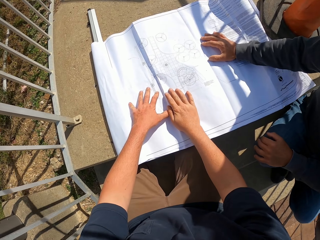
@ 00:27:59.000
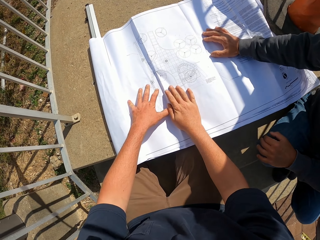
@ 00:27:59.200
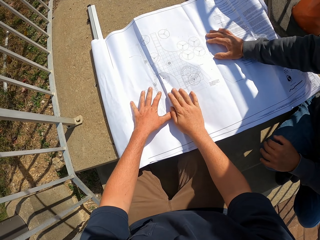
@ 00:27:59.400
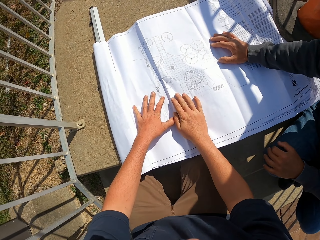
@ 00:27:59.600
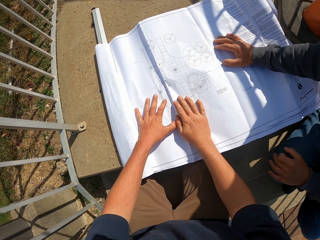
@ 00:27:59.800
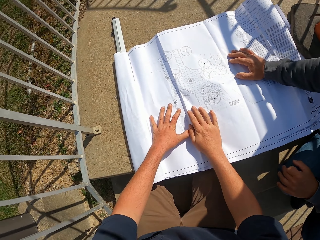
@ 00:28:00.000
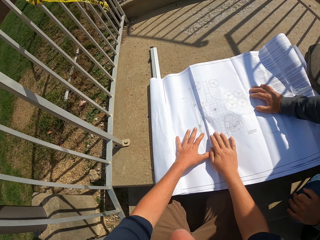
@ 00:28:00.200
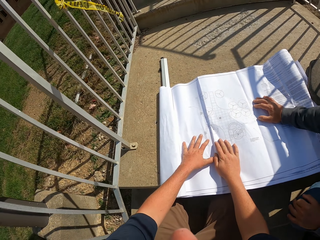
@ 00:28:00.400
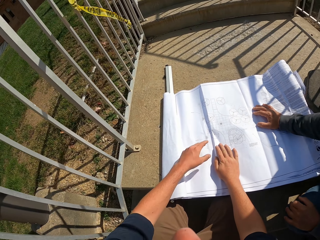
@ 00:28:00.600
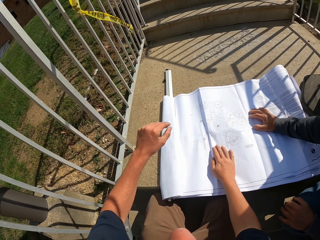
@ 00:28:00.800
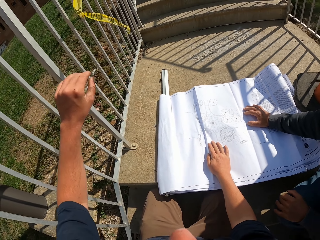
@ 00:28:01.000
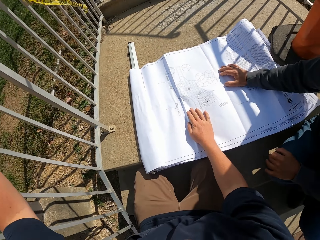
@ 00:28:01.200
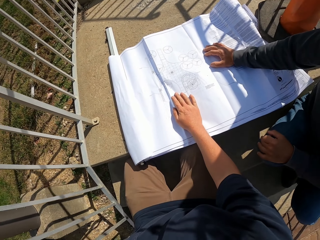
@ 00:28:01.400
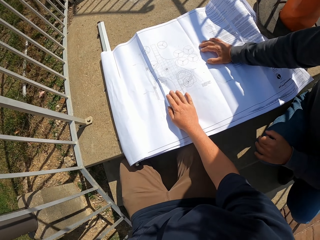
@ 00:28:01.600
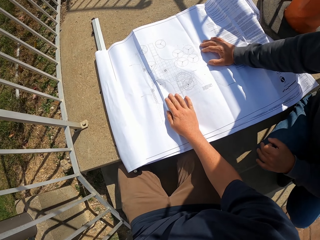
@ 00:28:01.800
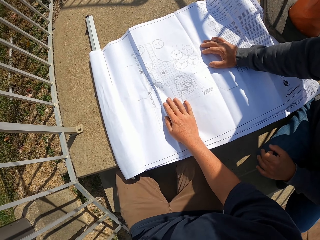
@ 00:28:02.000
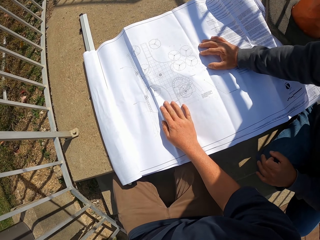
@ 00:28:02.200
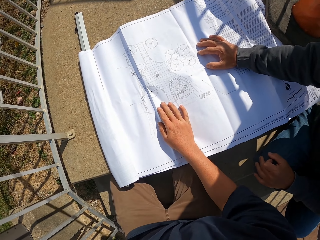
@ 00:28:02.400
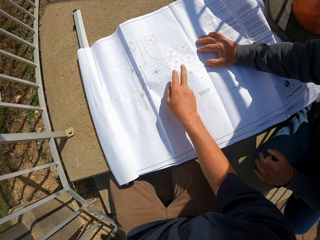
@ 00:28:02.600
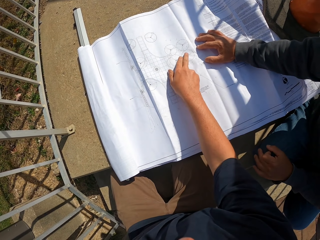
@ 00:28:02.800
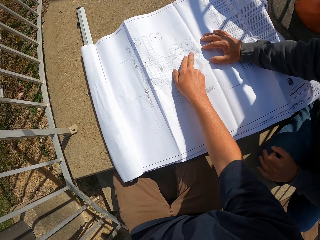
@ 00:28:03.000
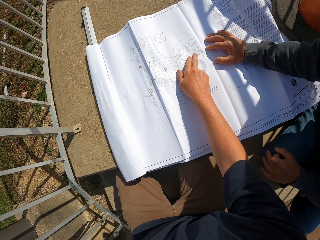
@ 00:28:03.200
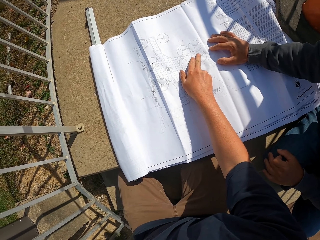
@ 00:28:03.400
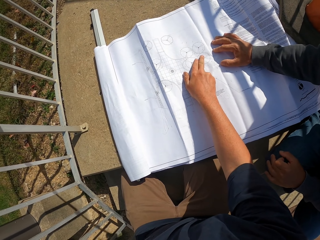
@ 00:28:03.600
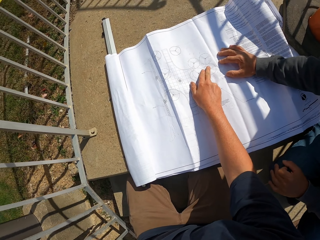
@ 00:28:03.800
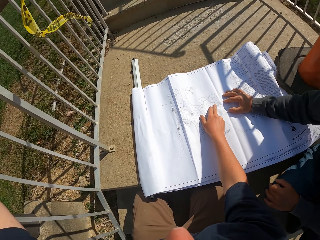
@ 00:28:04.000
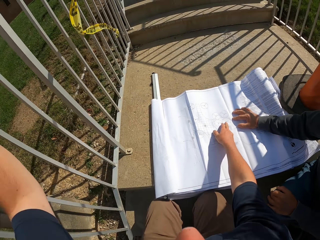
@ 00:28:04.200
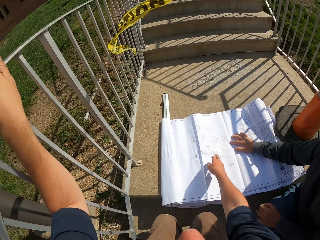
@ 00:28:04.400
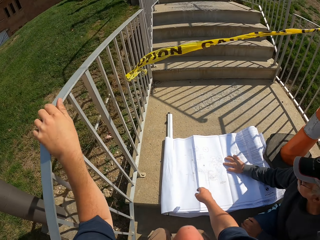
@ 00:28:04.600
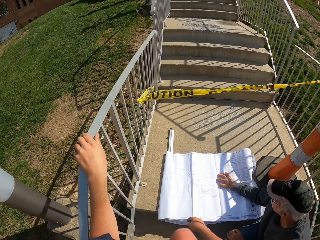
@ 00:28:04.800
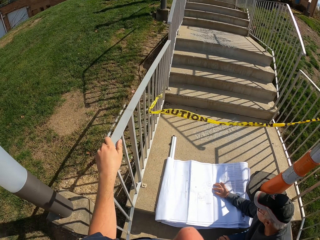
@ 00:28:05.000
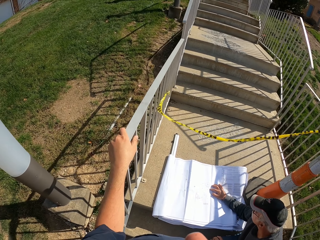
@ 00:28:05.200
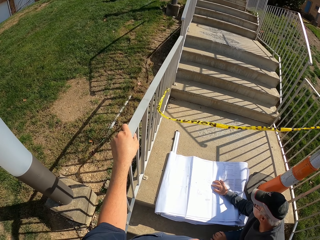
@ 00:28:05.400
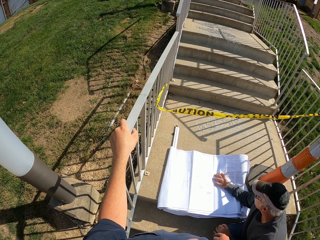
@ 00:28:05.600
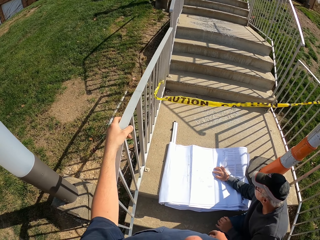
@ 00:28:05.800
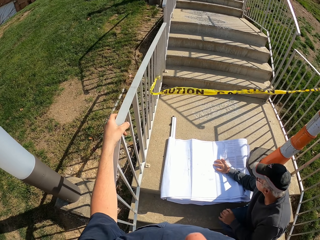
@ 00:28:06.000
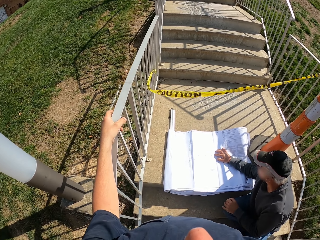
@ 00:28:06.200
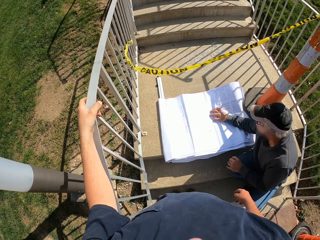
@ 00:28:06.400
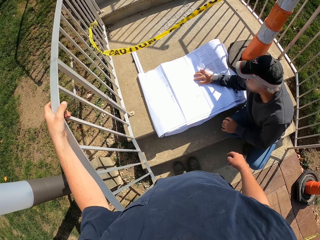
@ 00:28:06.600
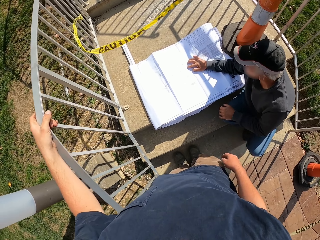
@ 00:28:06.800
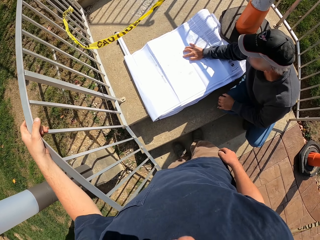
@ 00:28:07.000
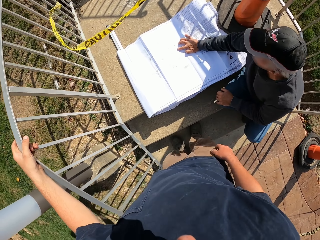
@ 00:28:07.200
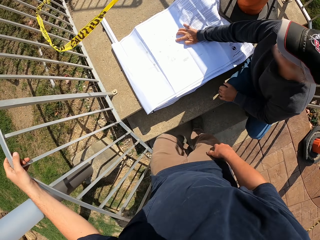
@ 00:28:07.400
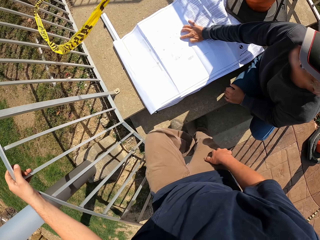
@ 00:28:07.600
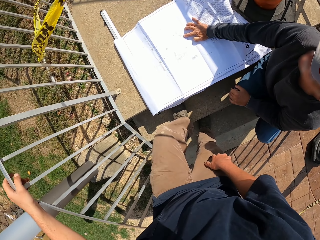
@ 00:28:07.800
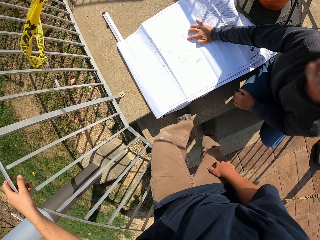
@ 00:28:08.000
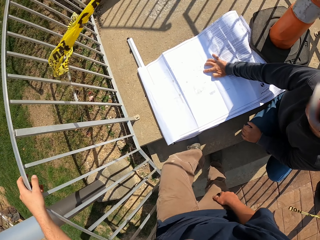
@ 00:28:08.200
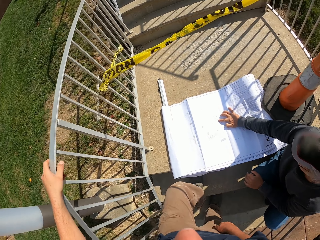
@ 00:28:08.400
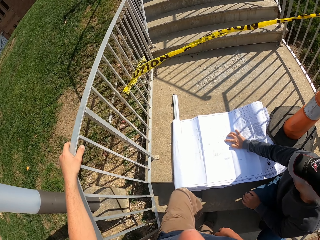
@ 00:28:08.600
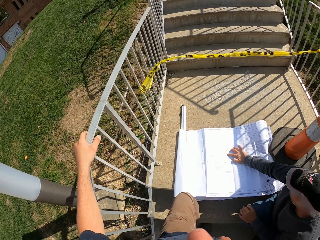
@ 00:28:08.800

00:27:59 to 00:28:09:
A man walks in the compound. The camera wearer looks at the construction plan. He holds the sheets of paper on the floor. He looks around. He raises his hand. He points at the construction plan. He looks around. He holds the railing.

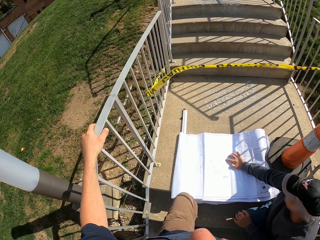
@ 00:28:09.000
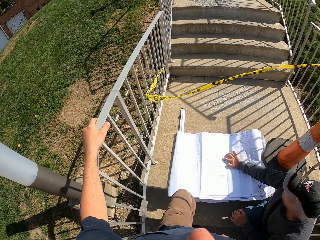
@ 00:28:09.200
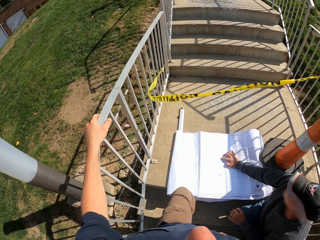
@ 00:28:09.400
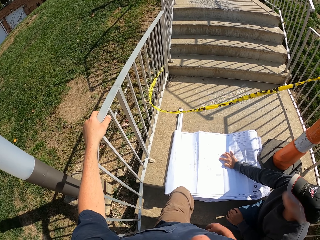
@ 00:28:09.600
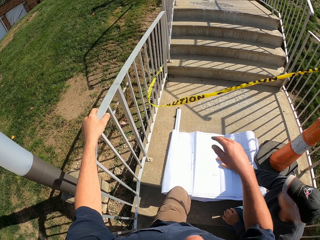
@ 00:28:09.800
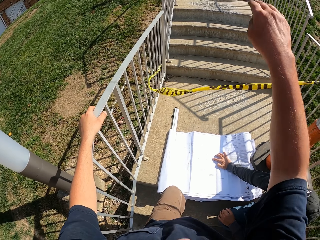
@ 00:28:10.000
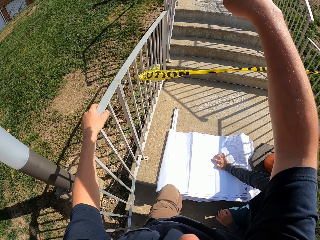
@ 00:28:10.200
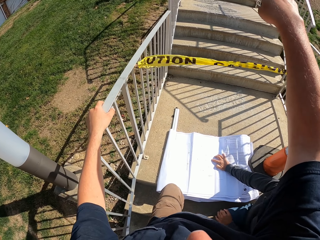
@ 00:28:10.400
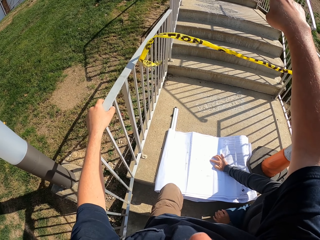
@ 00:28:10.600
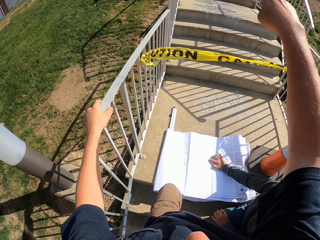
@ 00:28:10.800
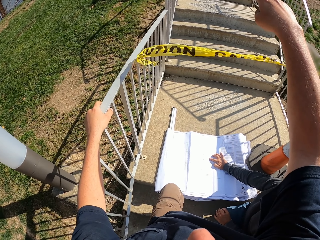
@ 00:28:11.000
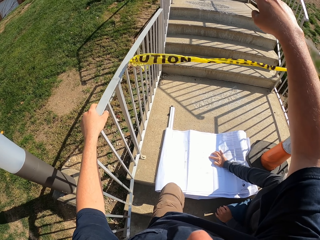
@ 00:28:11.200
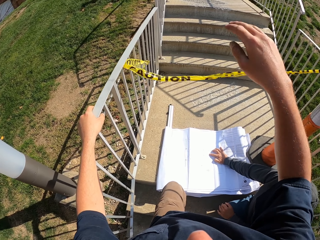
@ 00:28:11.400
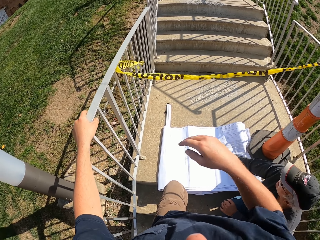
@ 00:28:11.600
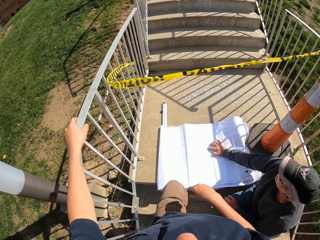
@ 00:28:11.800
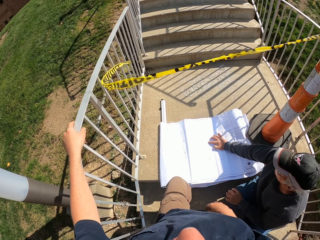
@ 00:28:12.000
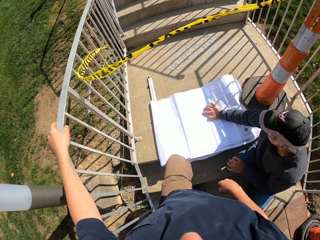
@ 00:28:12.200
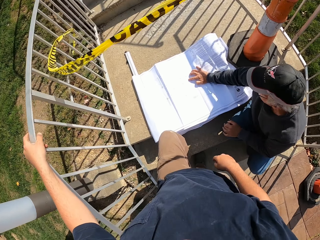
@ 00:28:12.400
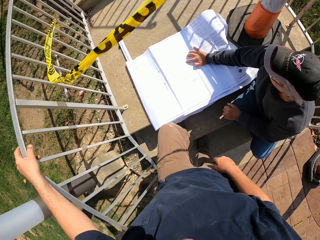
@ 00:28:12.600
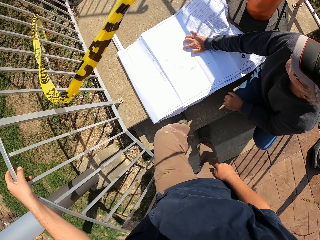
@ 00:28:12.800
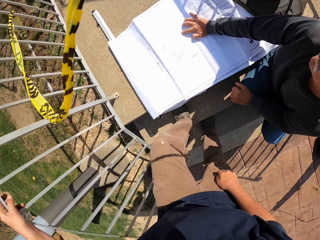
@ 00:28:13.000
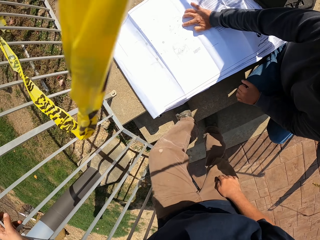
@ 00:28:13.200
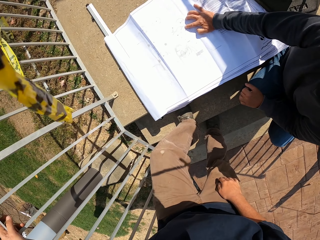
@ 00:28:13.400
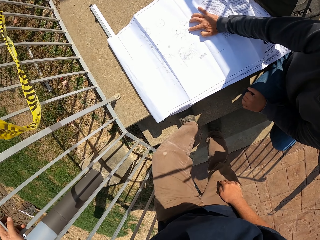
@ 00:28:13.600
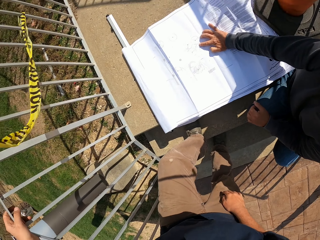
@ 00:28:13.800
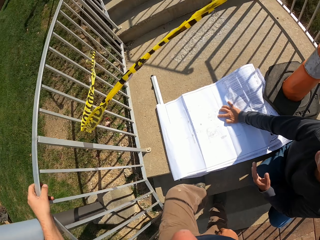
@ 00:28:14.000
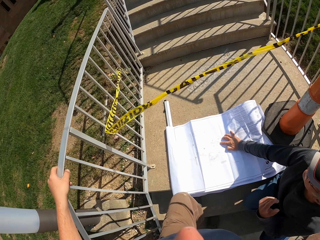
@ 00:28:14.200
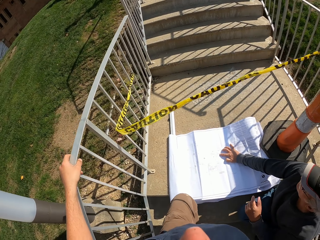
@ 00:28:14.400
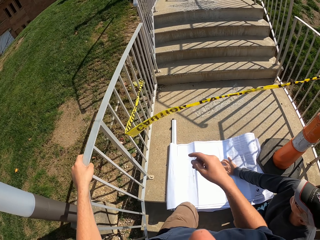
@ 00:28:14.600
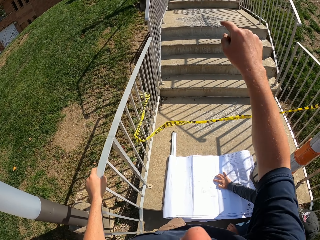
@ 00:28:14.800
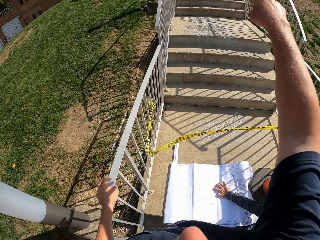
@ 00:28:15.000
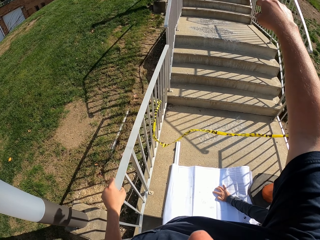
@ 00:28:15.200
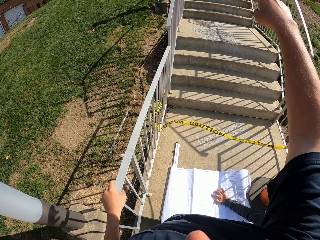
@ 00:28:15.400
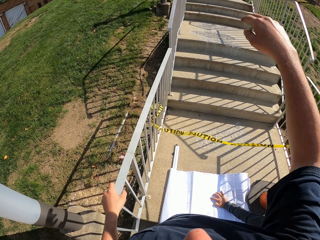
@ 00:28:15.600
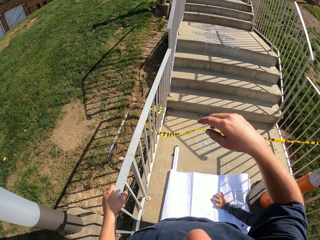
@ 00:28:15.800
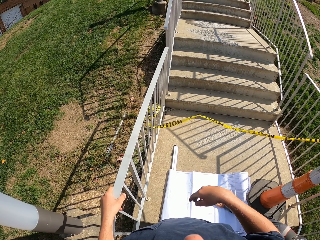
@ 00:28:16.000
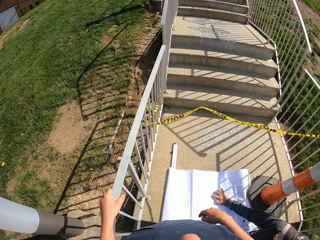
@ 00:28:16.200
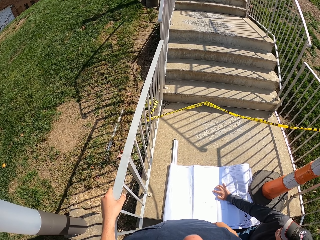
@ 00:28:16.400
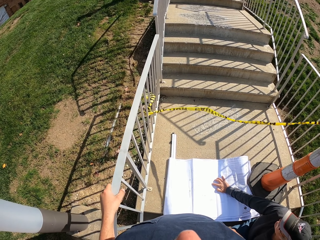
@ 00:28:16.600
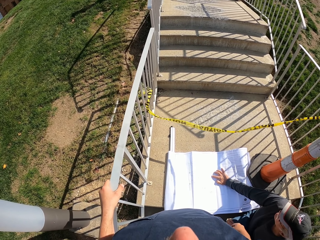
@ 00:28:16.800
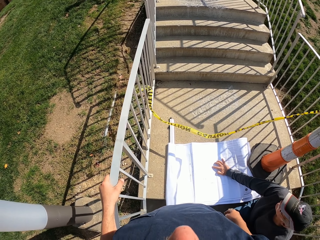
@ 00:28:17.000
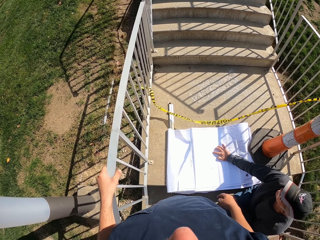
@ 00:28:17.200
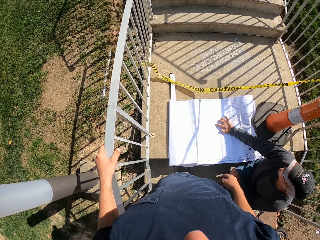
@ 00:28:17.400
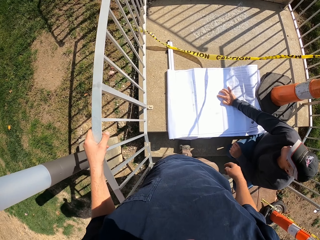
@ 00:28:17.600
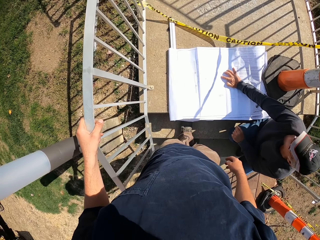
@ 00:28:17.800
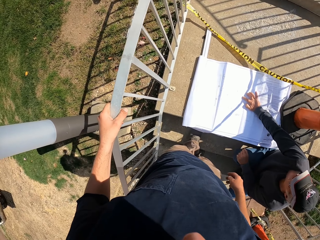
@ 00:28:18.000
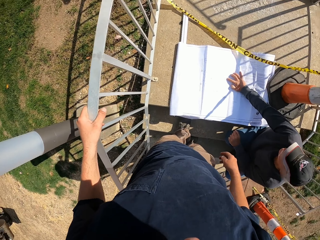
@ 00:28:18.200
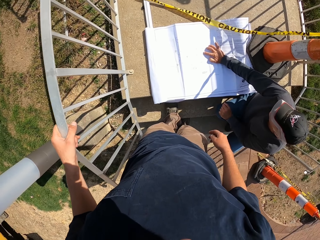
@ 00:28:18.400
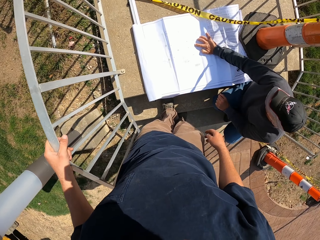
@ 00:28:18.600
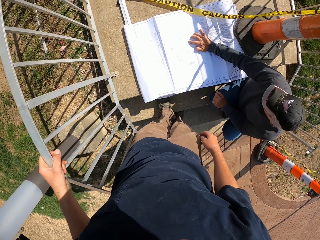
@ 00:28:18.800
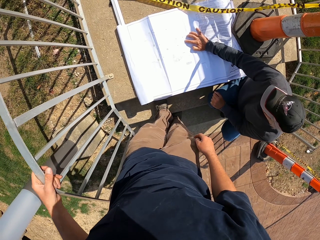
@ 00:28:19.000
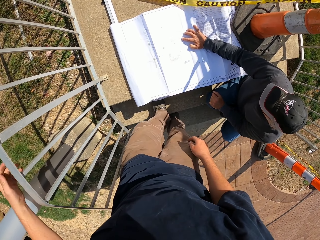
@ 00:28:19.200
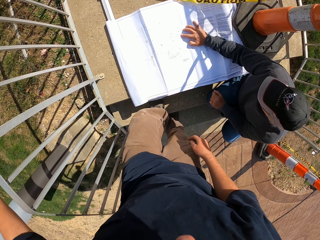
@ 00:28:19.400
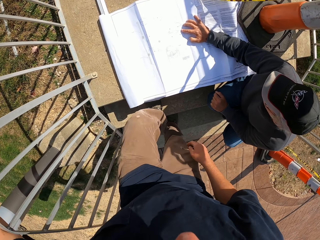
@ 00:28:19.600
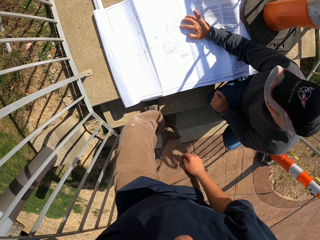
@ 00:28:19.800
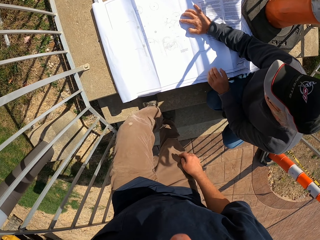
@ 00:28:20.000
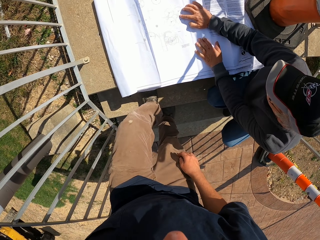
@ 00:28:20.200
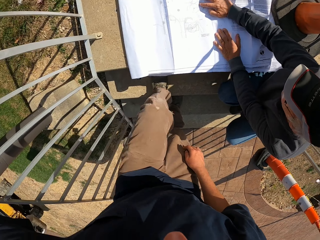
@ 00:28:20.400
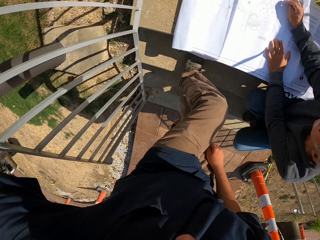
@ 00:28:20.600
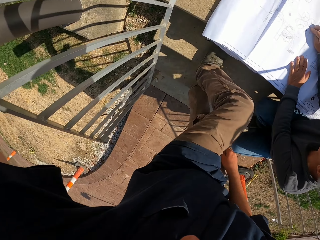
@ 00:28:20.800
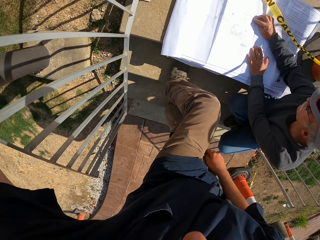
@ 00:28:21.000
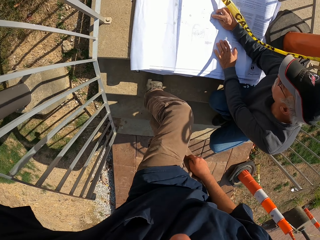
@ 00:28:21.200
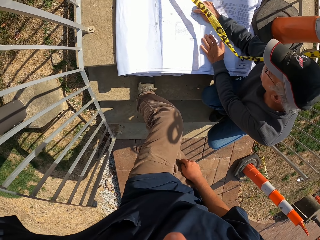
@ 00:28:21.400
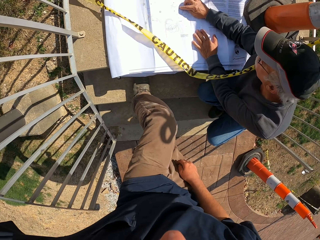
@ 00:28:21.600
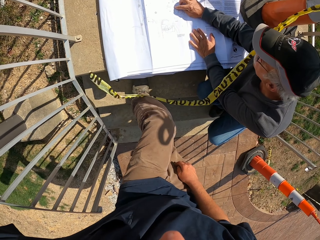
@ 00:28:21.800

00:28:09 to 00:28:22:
The camera wearer raises his hand. He points a finger. He looks down. He leans towards the sheets of paper. He points a finger. He makes gestures with his hand. He looks around the compound.
